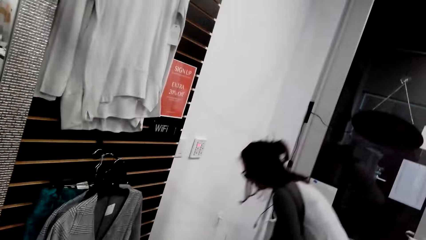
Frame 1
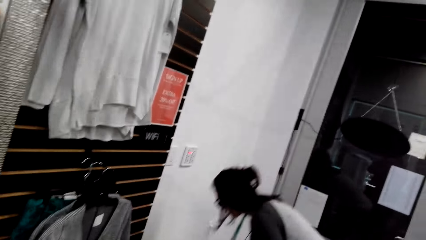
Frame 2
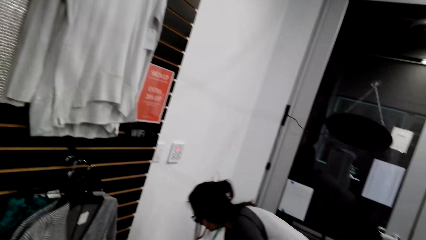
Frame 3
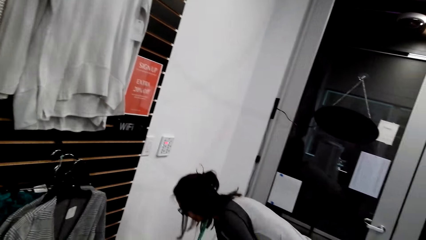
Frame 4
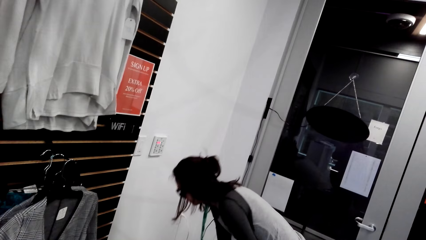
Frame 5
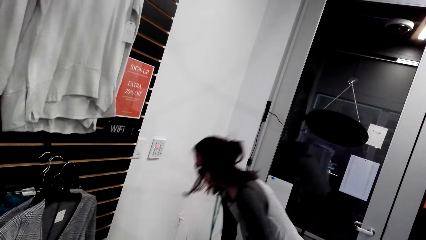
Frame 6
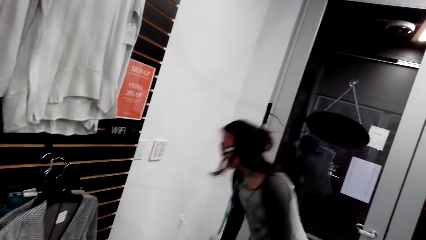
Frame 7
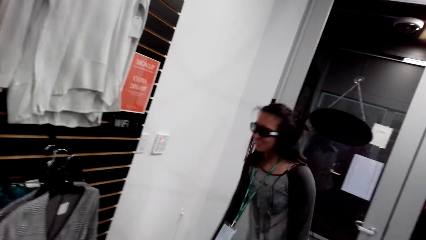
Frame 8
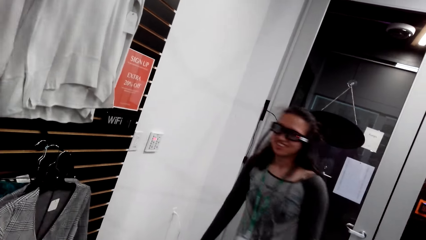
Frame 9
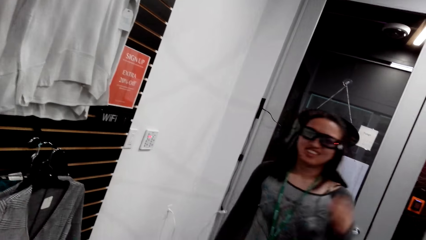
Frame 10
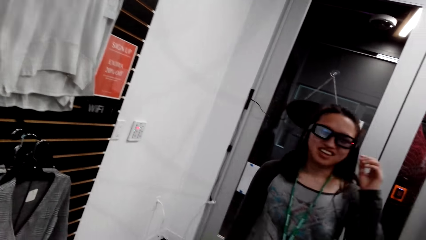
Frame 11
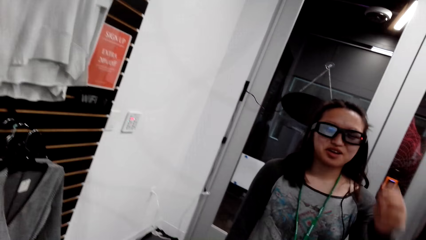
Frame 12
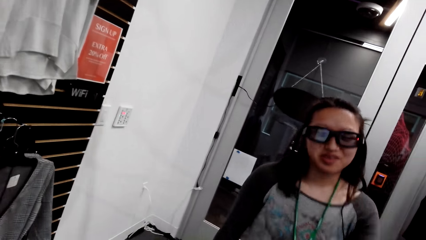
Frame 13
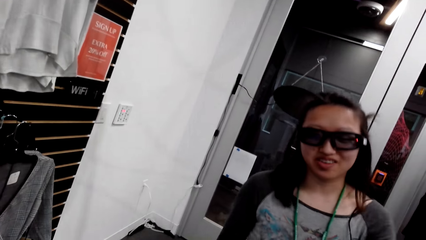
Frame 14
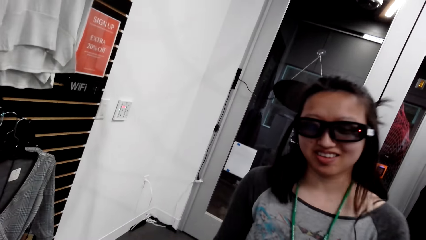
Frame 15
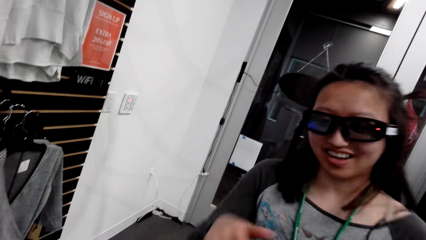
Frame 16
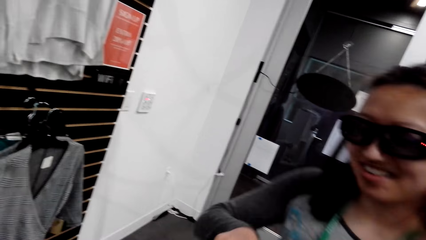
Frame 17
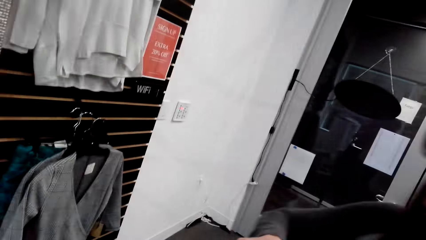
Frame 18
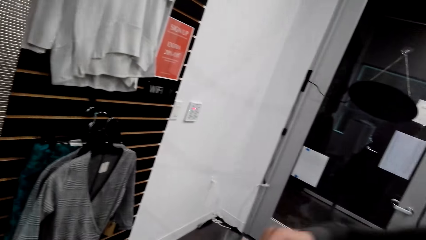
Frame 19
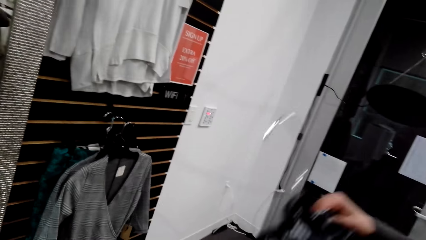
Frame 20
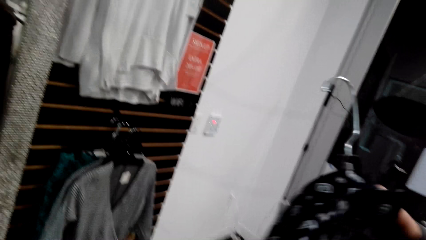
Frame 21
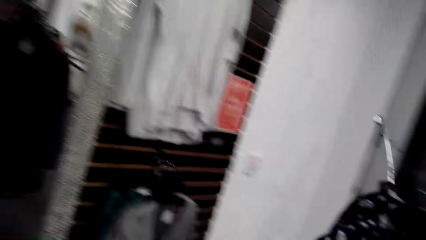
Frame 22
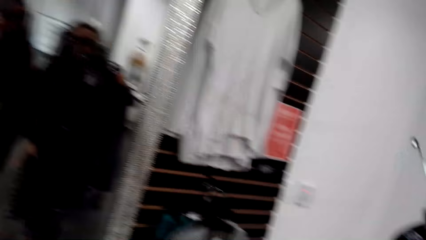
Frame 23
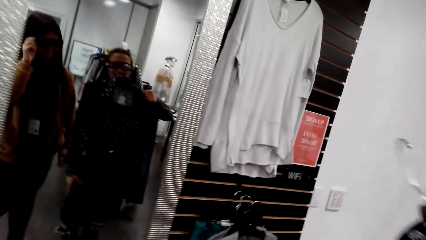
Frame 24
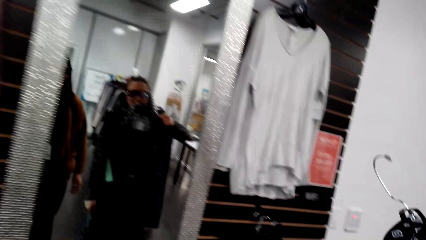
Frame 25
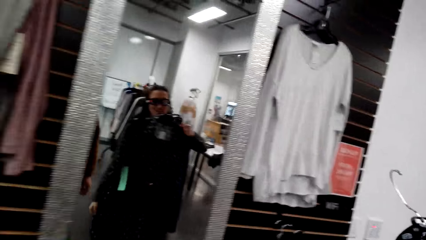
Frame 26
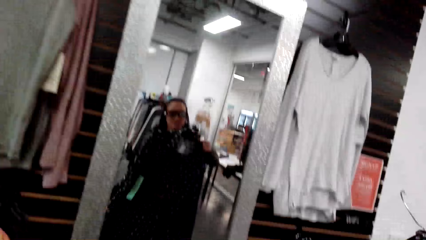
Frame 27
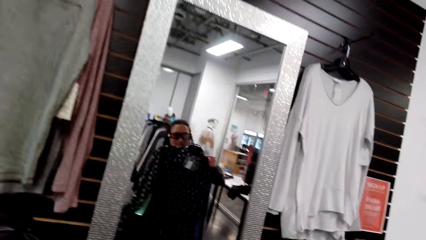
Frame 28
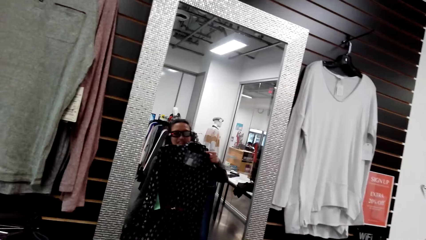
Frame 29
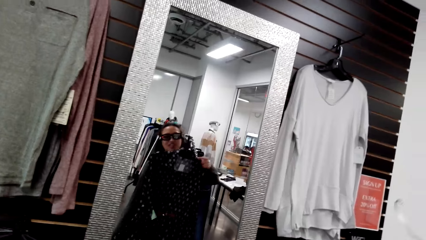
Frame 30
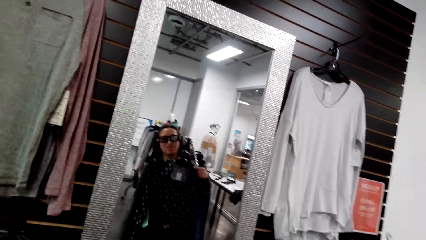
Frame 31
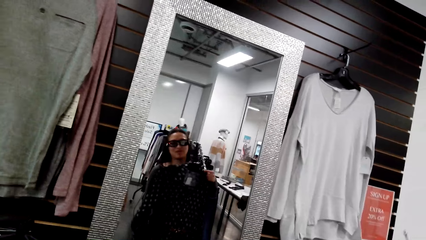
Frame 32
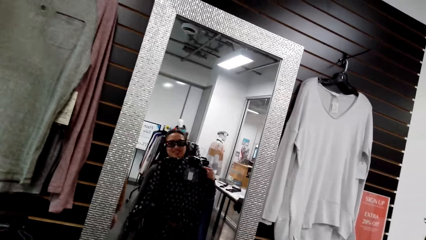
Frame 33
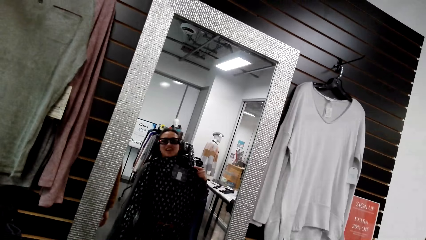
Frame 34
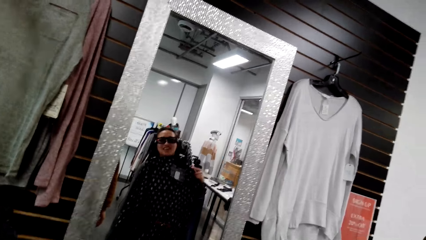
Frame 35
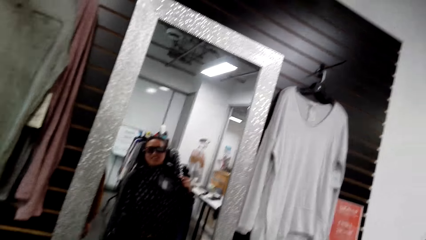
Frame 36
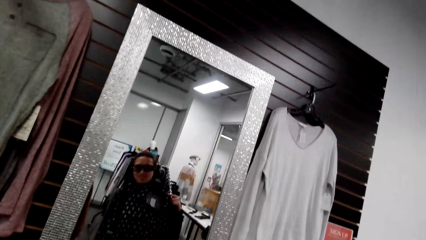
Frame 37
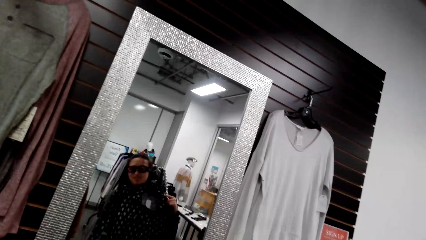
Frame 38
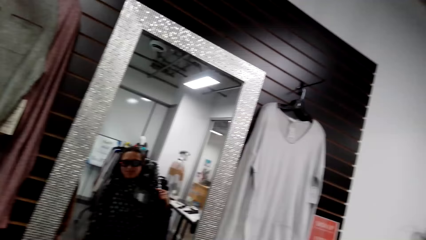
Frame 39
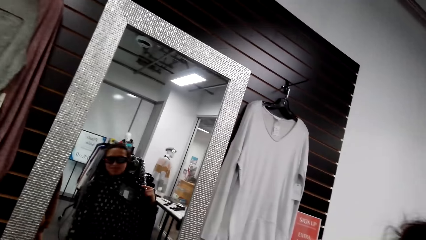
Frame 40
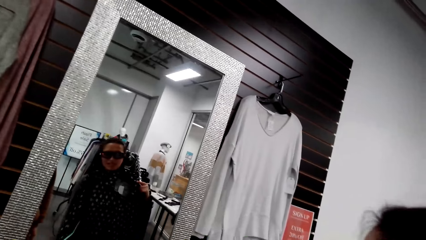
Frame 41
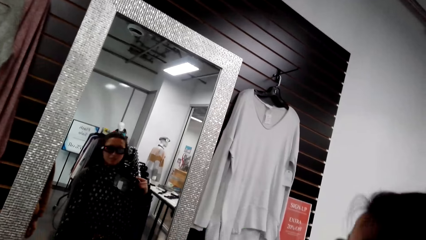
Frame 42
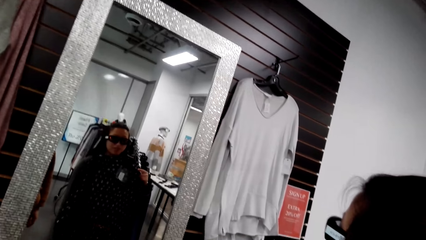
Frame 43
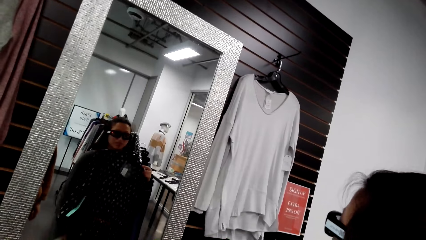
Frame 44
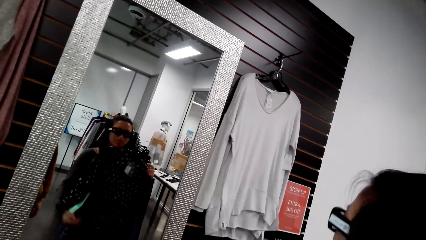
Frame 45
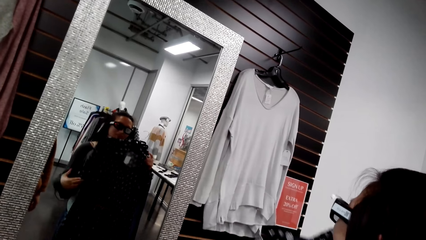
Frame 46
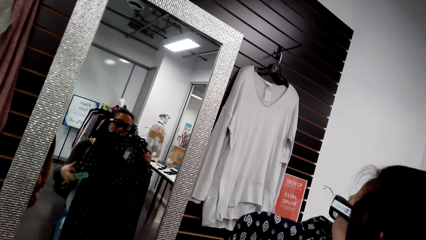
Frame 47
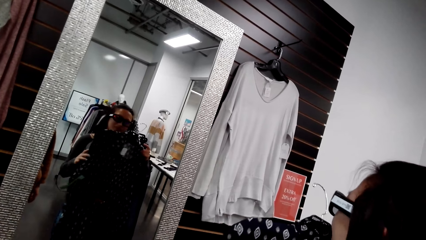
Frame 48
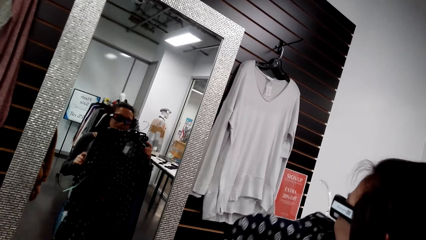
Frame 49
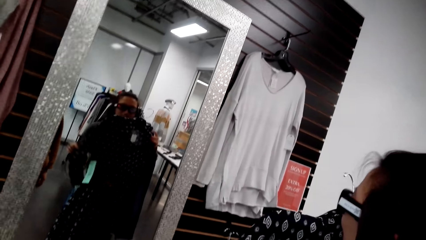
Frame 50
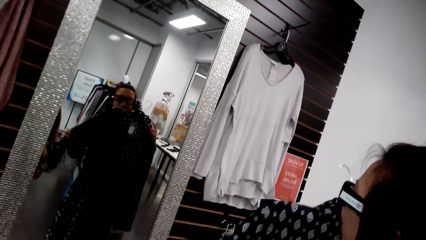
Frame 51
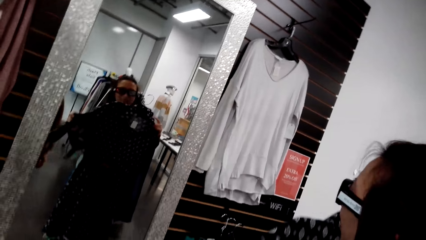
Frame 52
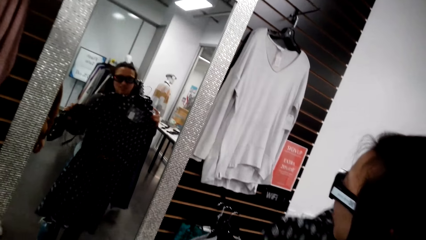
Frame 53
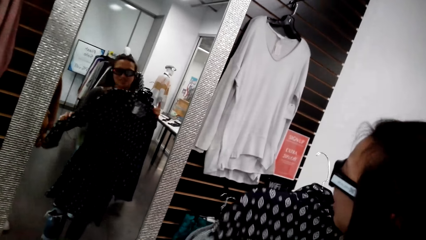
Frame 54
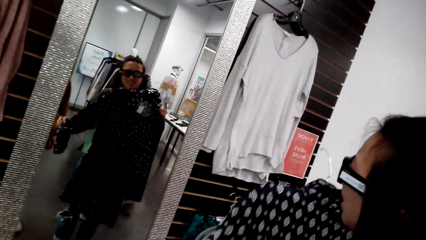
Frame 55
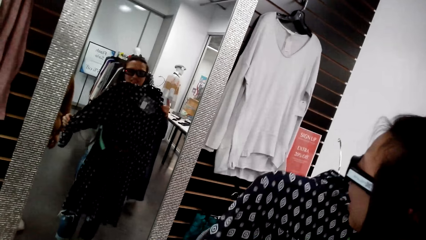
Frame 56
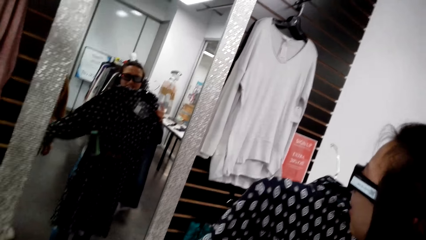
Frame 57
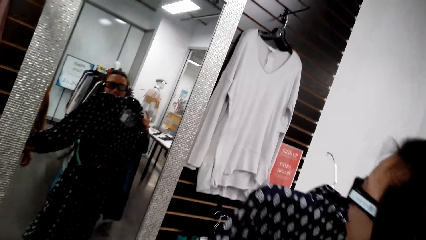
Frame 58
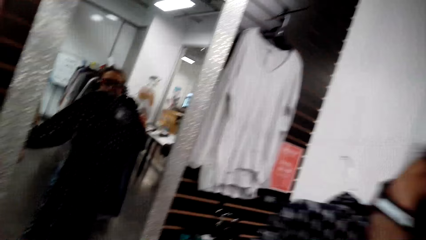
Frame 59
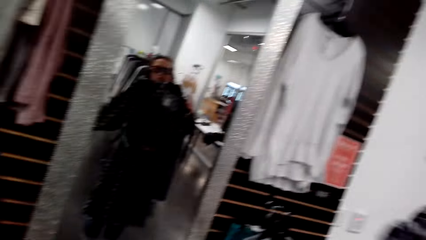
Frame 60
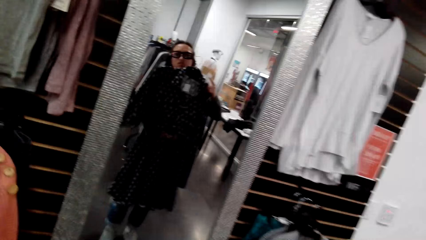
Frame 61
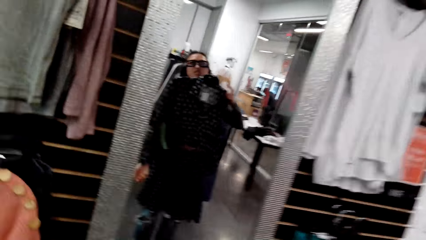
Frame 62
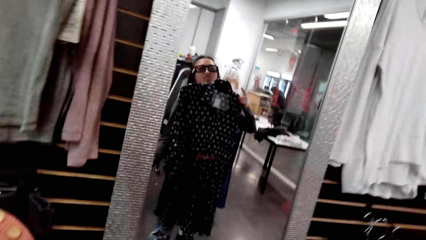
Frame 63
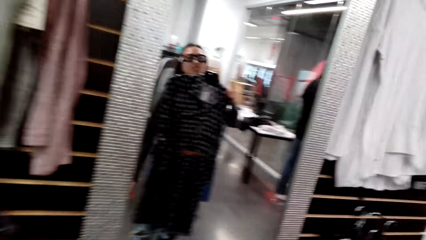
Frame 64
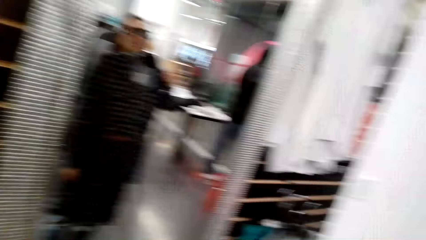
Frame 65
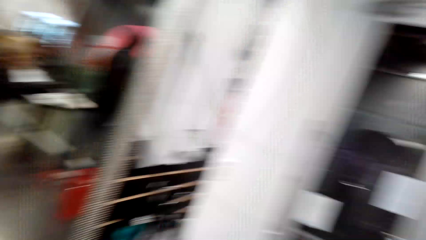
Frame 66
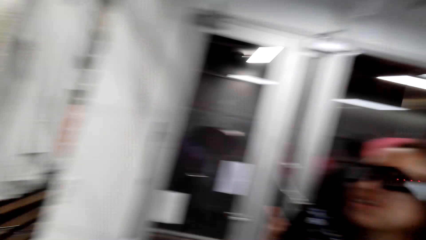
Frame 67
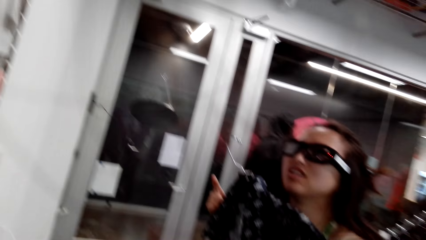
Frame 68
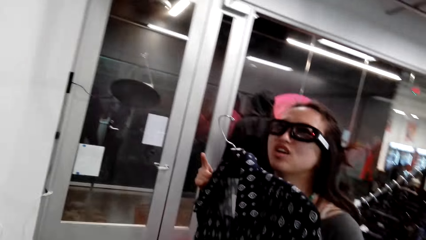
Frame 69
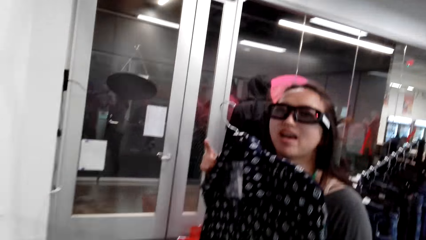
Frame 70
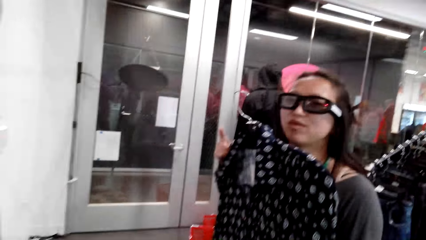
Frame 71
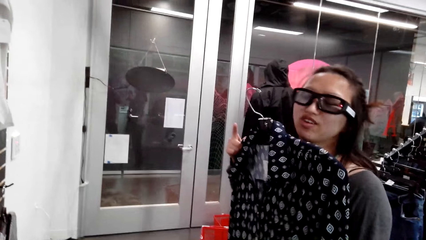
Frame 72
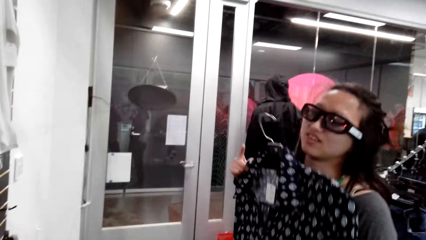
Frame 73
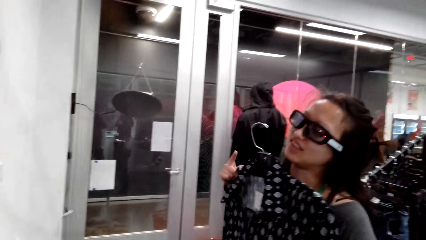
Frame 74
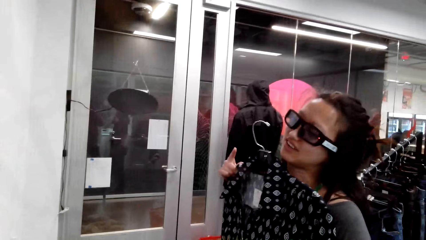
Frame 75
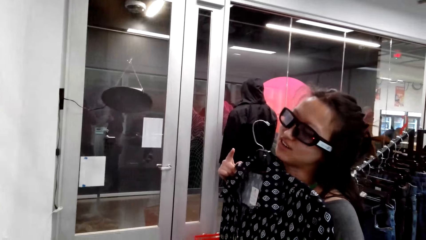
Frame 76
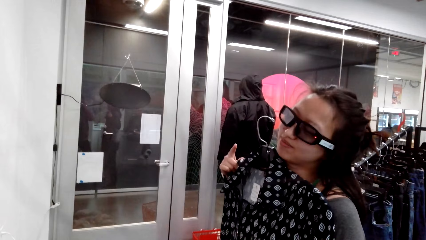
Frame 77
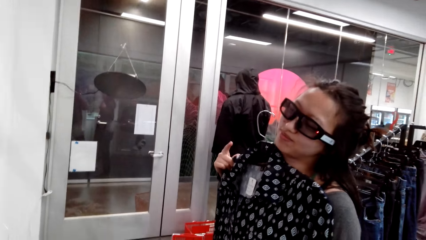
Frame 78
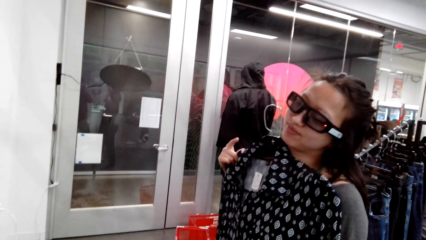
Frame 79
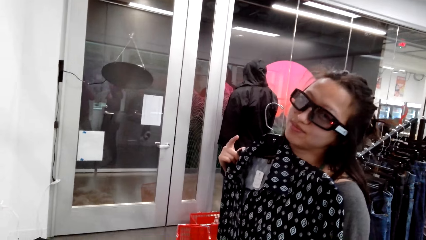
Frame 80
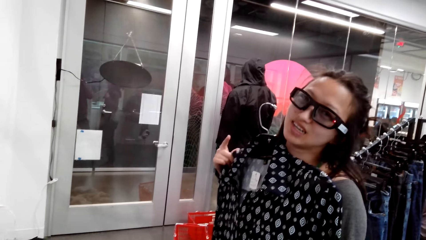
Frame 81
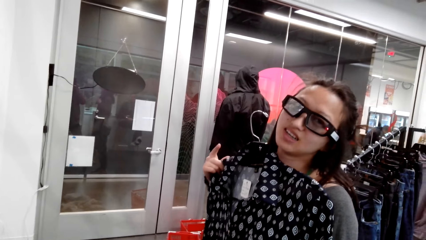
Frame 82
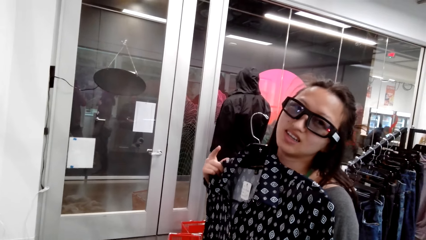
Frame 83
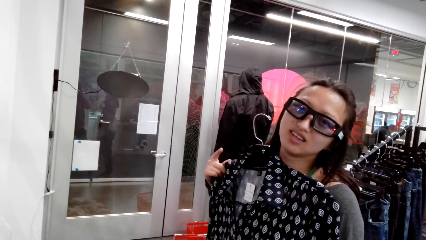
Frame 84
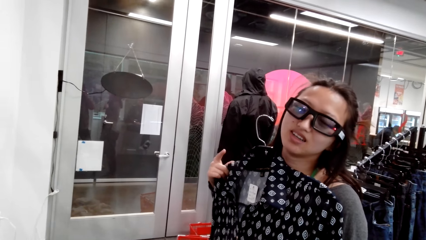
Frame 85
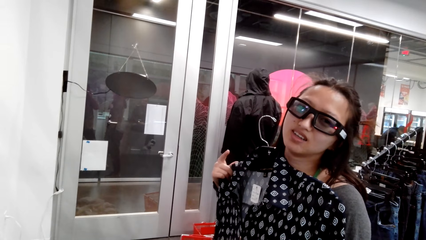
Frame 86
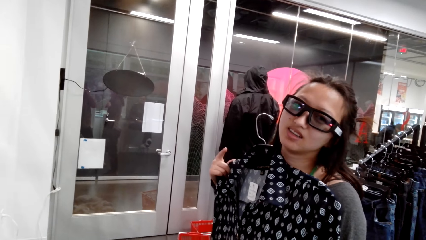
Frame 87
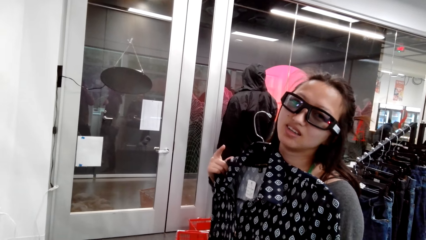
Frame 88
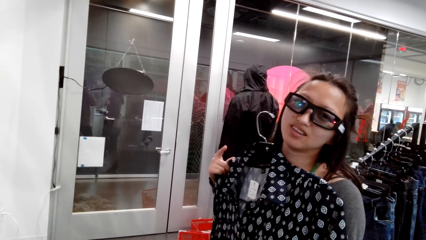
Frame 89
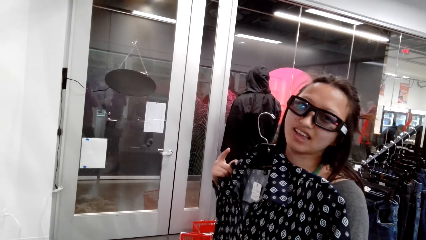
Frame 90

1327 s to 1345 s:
A man bends, stands, and walks in the clothing store. The camera wearer talks to the man. The man talks to the camera wearer. The man looks at the mirror and picks up a dress. The camera wearer talks to the man. The man looks into the mirror. The man talks to the camera wearer. The camera wearer talks to the man.
